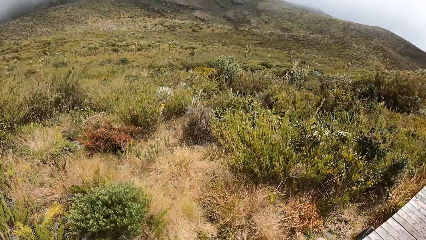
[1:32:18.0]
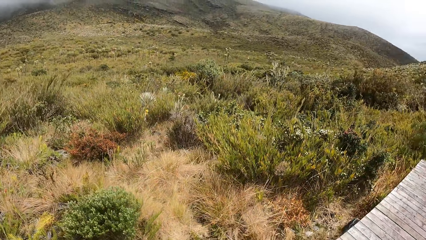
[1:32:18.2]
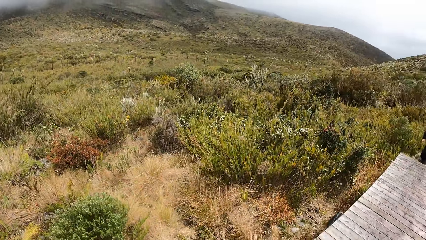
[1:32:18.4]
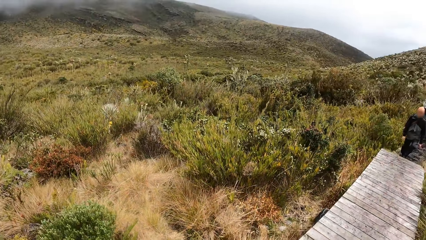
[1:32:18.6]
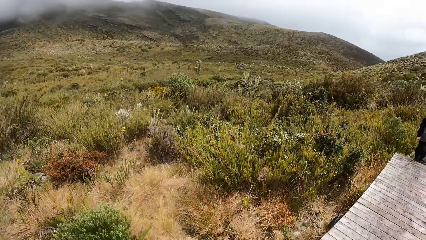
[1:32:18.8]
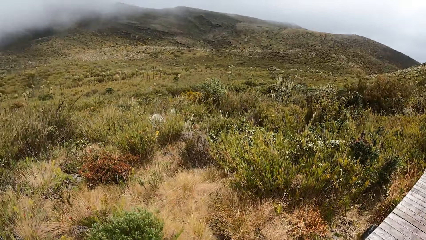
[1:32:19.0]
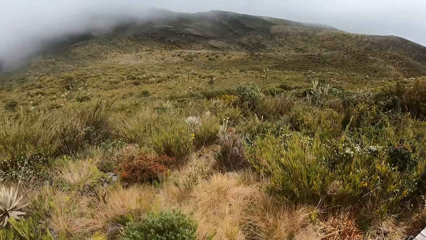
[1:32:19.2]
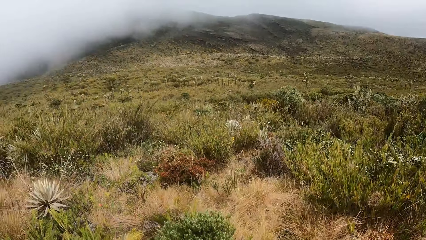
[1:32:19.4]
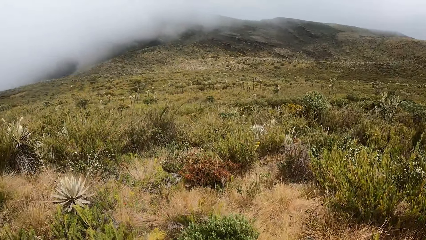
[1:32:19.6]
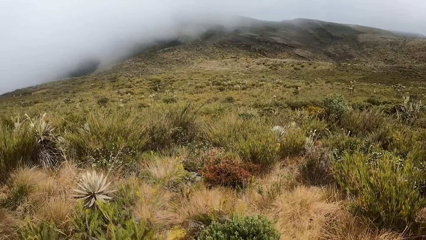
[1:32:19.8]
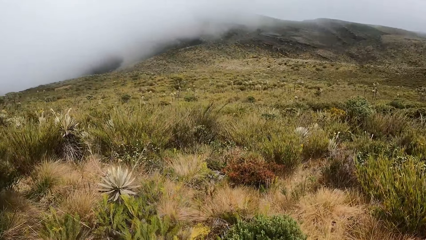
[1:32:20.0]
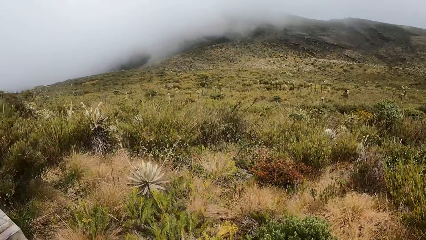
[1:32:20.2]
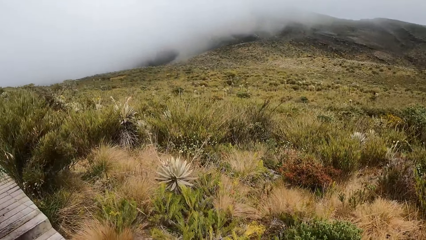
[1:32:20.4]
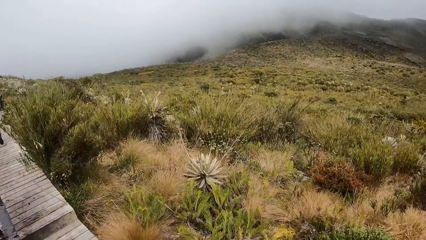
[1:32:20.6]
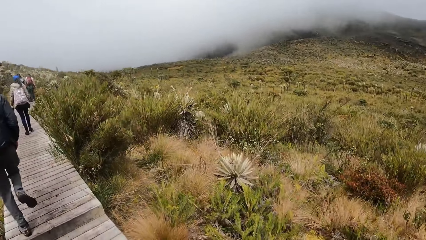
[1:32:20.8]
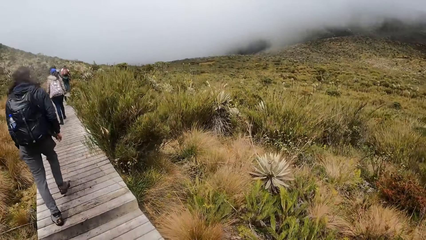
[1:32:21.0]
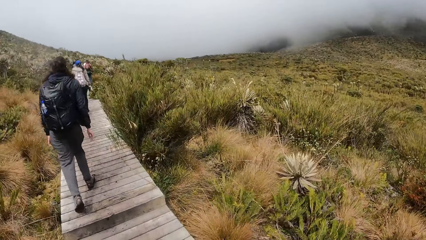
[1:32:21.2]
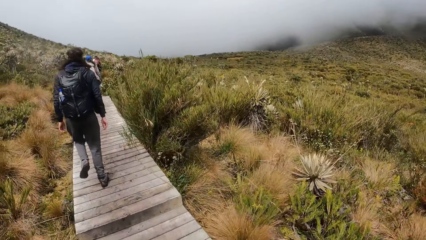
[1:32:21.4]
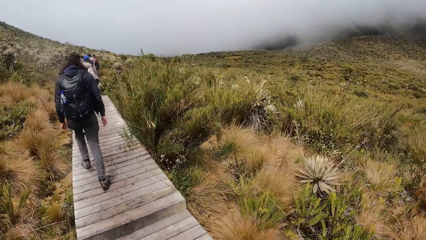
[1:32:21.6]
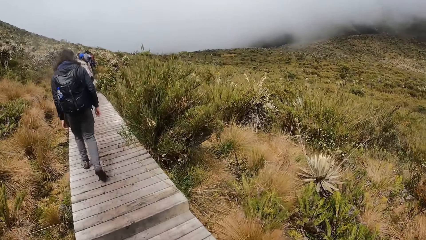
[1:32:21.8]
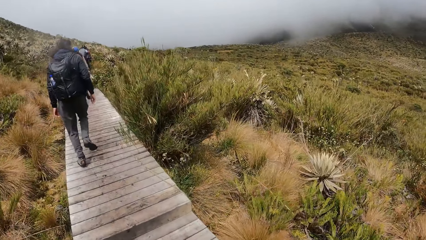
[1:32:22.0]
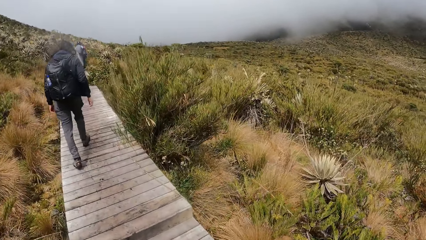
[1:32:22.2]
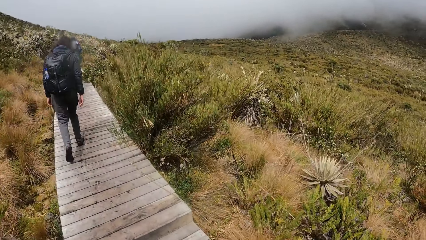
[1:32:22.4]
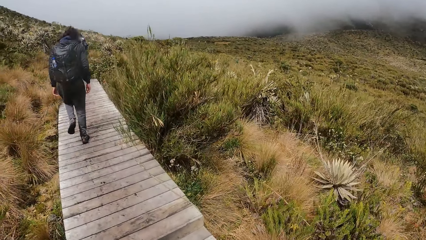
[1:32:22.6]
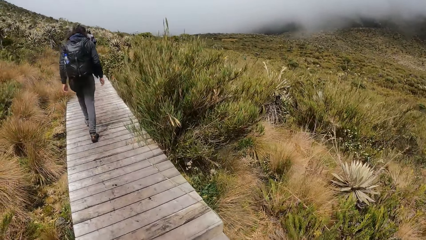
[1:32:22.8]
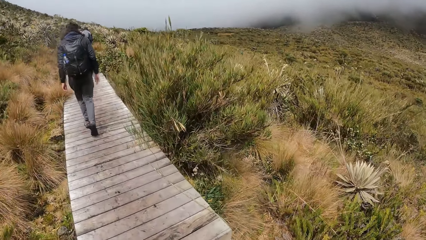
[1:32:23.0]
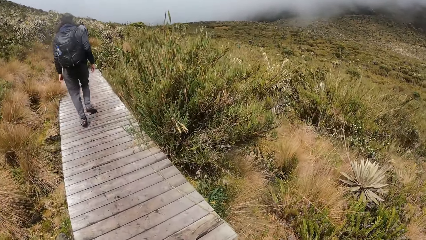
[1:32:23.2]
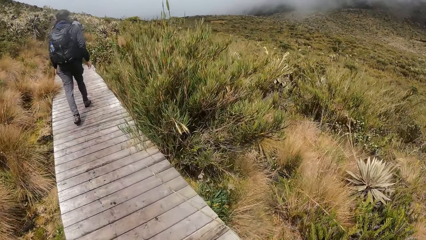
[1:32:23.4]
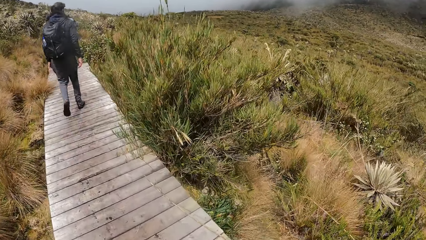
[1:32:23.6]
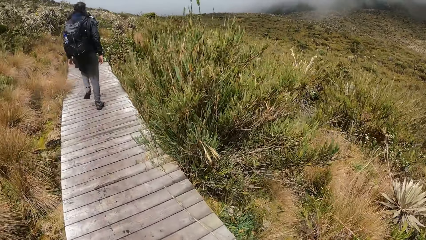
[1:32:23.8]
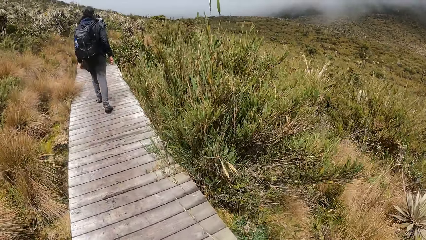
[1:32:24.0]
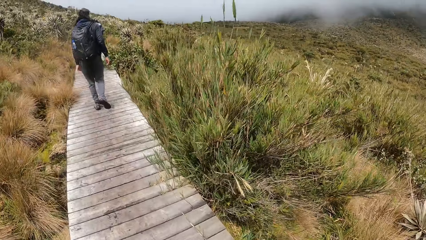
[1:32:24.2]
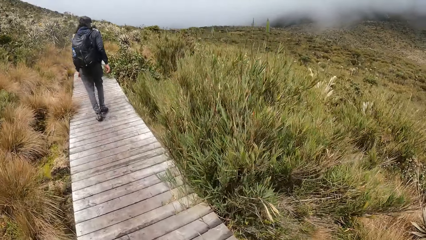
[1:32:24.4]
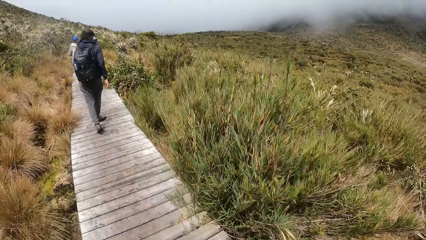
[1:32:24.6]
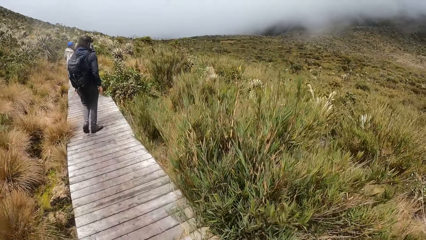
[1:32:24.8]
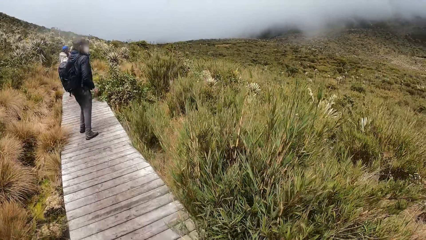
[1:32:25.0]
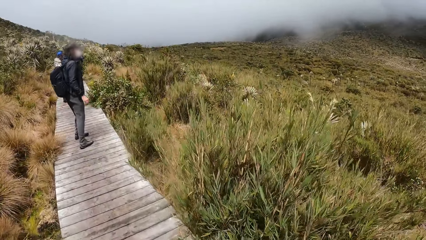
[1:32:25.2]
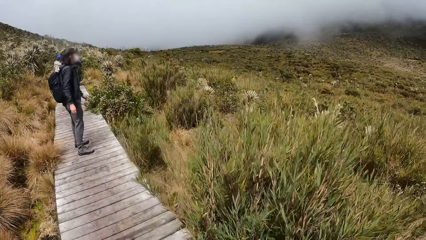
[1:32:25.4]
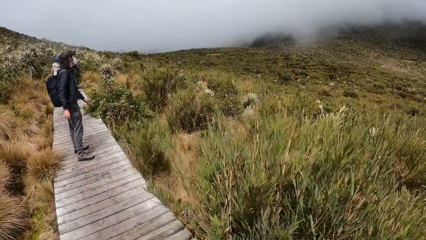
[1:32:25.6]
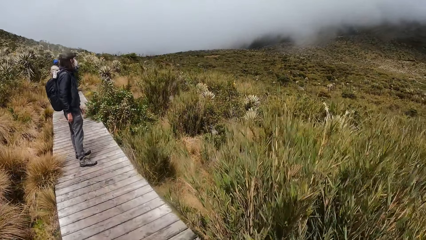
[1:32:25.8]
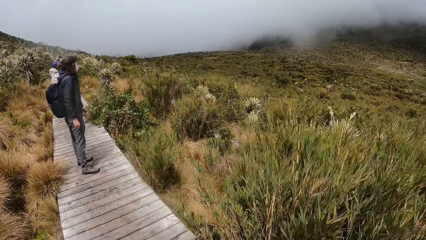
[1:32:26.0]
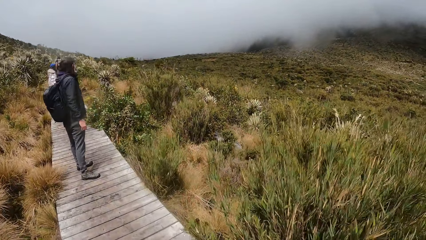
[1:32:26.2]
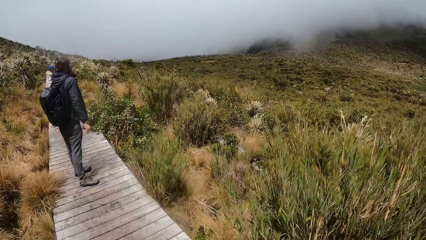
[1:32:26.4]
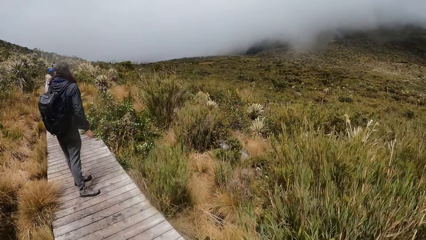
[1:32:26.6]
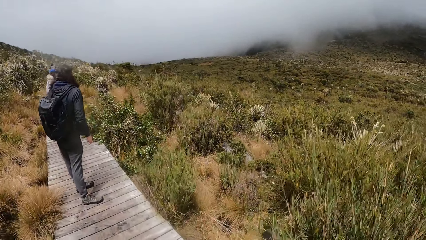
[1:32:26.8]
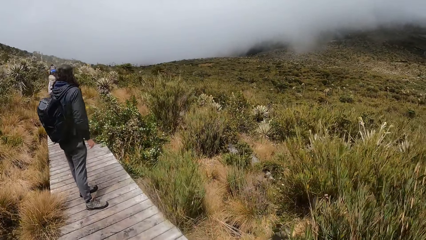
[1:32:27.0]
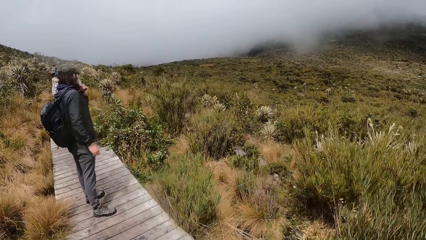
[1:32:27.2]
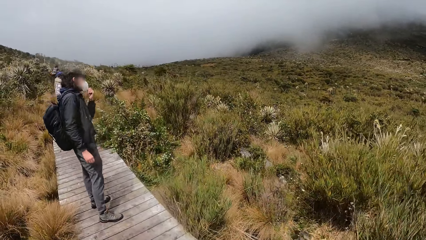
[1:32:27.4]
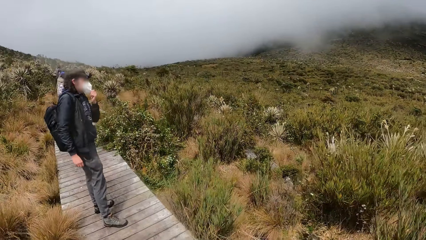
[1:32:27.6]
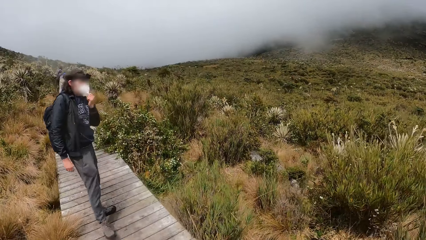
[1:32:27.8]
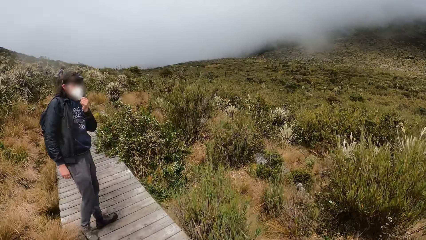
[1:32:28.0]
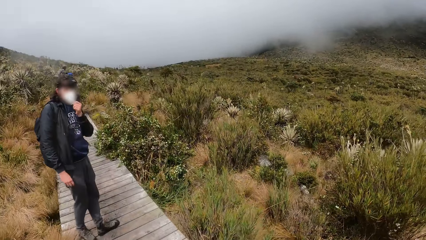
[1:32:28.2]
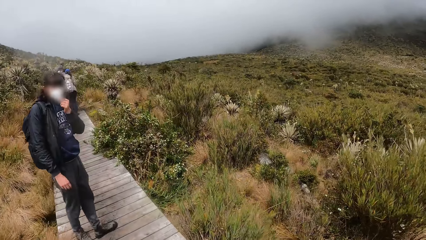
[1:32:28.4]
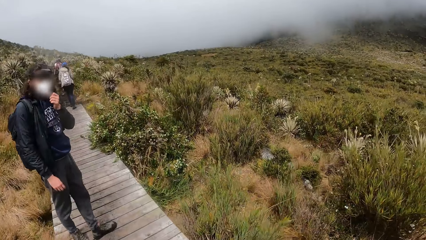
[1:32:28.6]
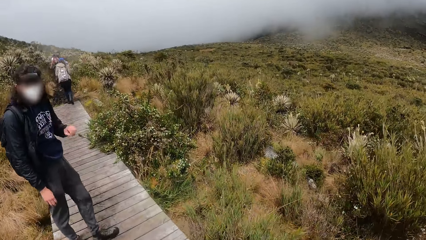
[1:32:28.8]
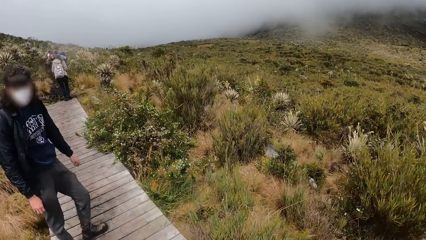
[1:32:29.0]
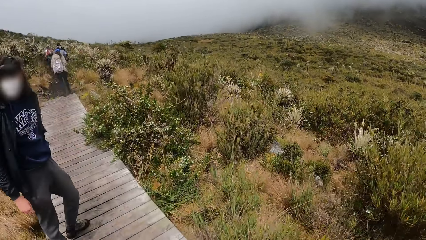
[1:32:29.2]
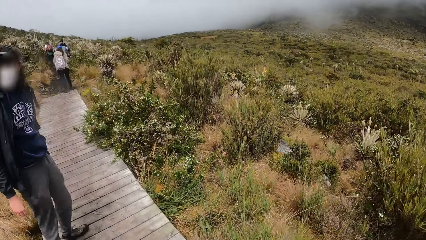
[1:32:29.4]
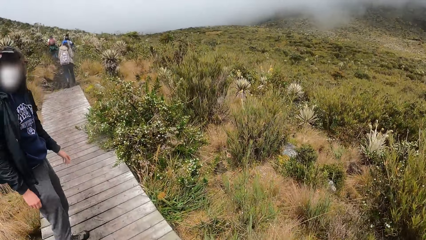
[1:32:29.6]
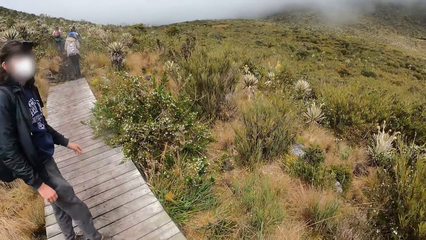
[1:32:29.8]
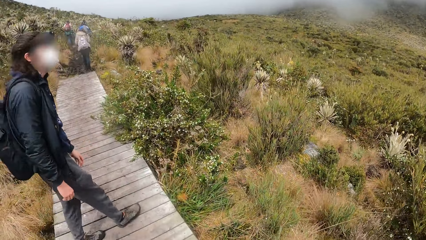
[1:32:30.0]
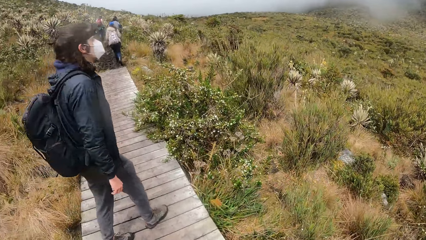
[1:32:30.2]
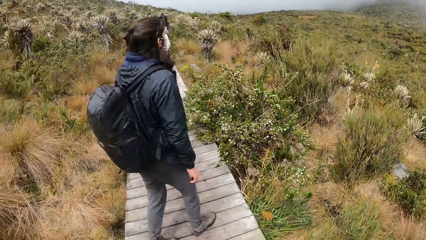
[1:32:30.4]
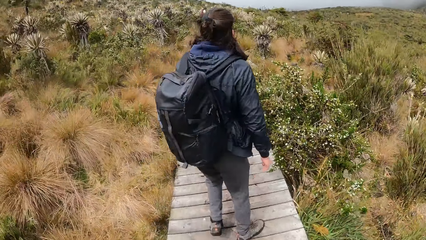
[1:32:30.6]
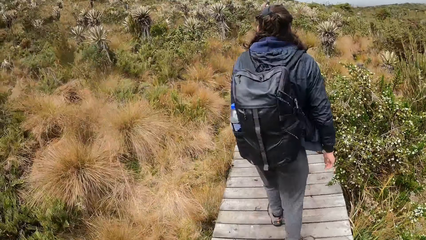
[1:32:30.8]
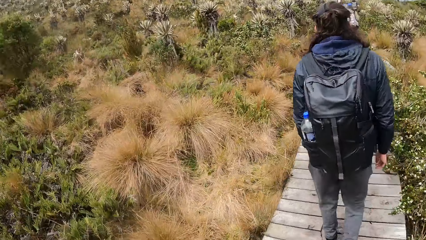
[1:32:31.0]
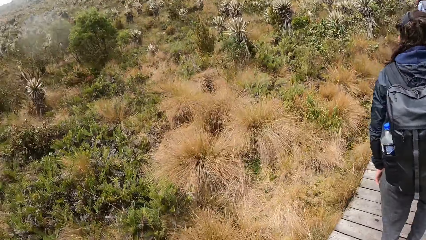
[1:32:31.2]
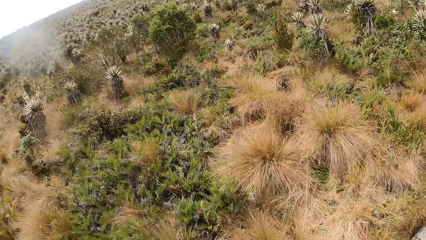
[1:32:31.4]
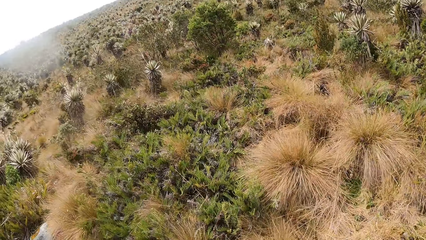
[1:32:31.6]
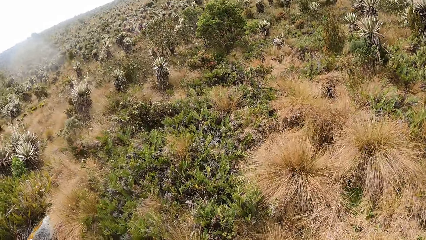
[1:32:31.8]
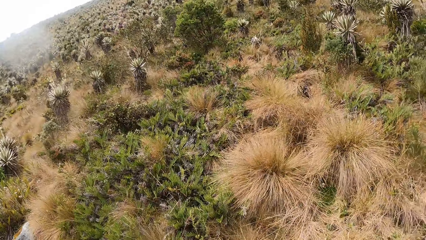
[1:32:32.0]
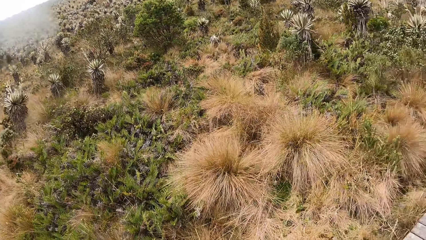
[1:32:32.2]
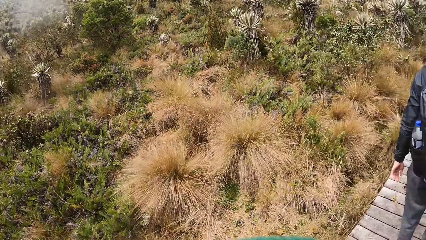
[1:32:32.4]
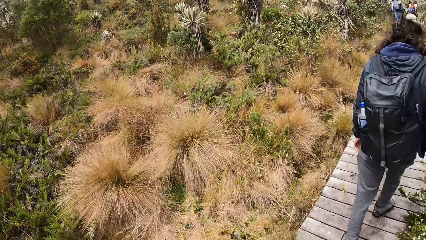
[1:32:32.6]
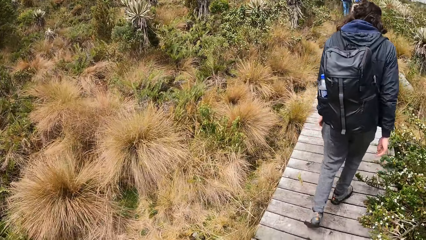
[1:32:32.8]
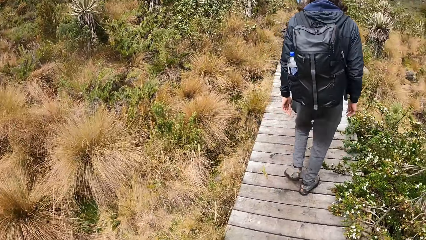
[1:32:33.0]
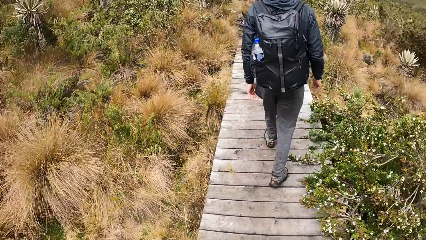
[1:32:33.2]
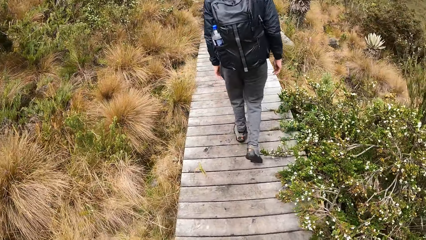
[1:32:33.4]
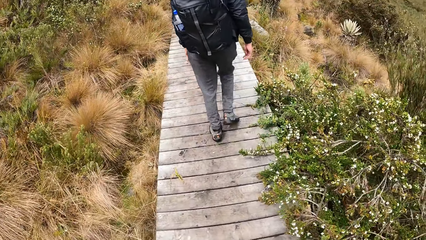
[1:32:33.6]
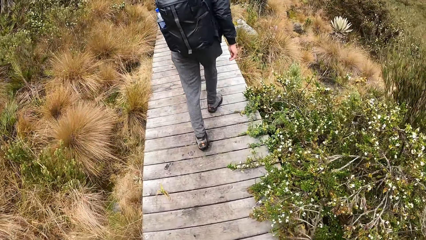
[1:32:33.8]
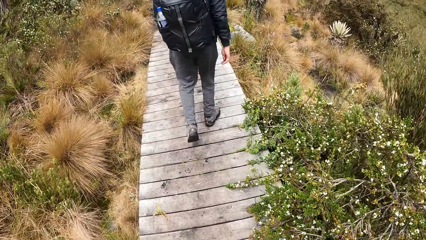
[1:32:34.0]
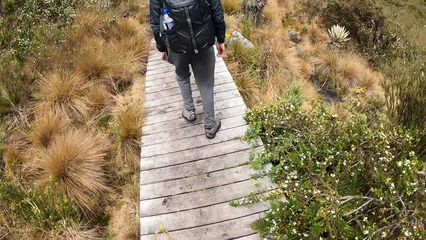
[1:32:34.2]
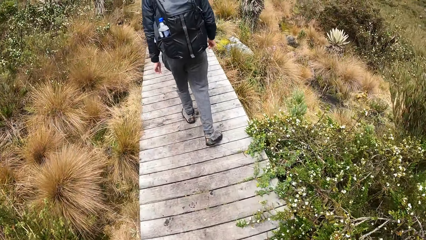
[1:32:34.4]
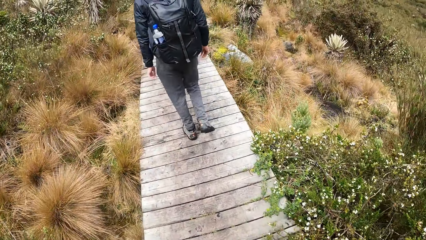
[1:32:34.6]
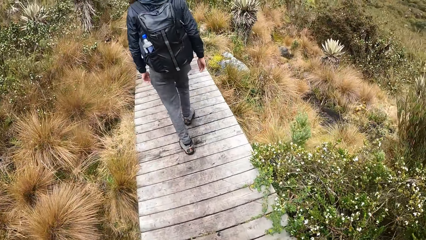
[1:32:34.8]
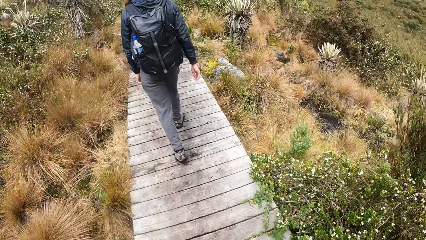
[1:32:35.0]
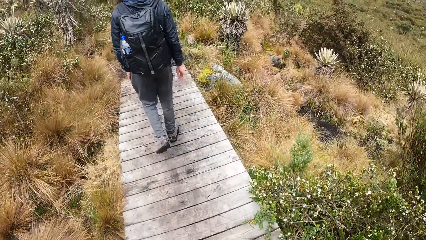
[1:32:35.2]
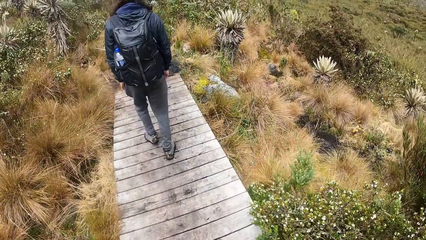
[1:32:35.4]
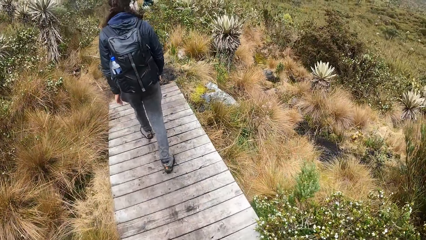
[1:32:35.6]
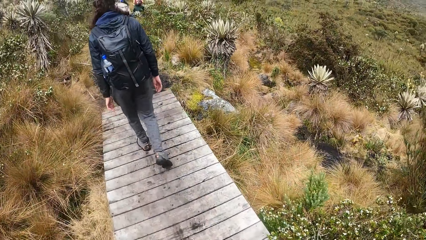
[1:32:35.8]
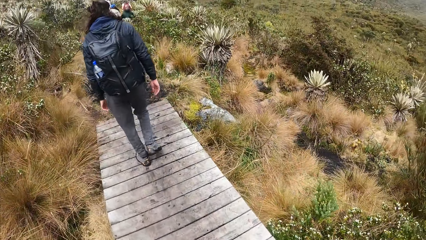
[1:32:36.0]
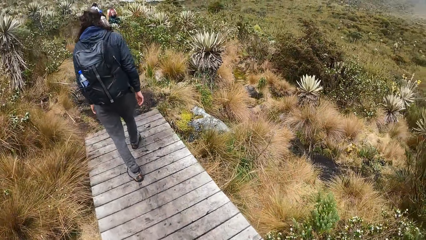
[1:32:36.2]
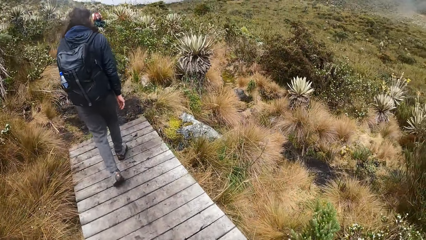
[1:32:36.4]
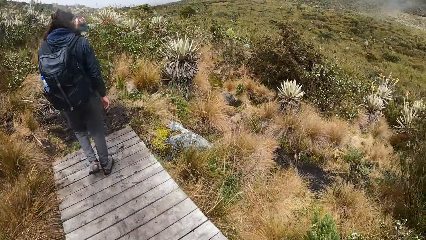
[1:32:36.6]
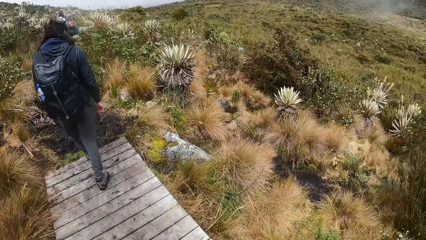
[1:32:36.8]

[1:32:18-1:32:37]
The camera wearer is around the mountains. A man stamps his feet on a wooden bridge. The camera wearer walks behind the man. The man stands on the wooden bridge. The man adjusts his face mask. The man holds his face mask with his left hand. The camera wearer walks on the wooden bridge. The man walks in front of the camera wearer. They look at the desert plants and walk behind the man.
